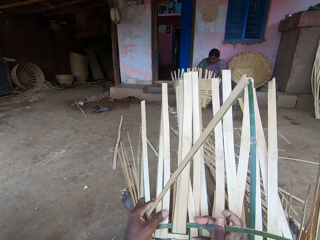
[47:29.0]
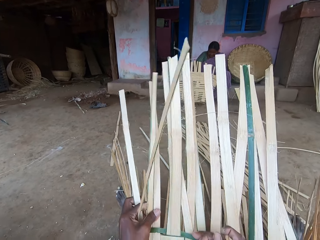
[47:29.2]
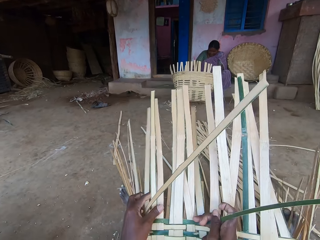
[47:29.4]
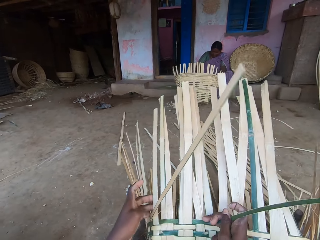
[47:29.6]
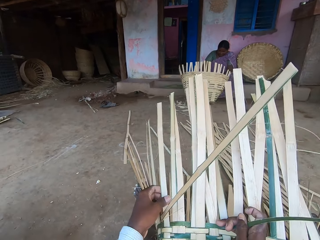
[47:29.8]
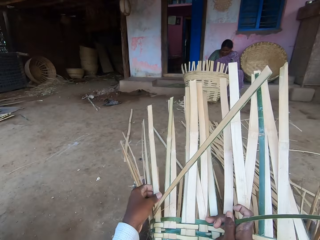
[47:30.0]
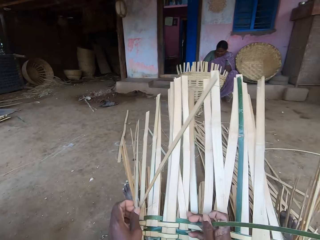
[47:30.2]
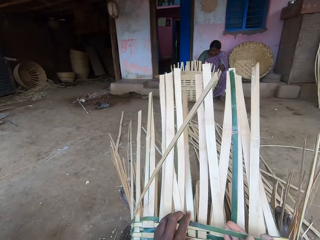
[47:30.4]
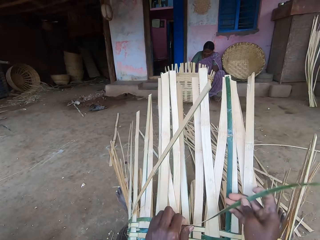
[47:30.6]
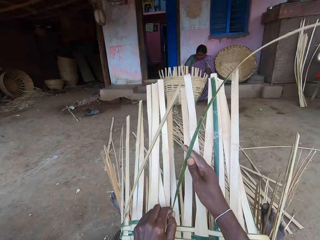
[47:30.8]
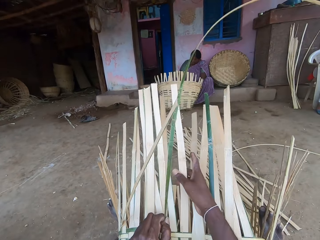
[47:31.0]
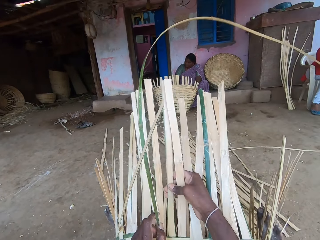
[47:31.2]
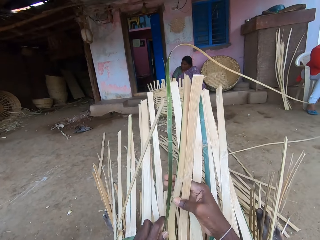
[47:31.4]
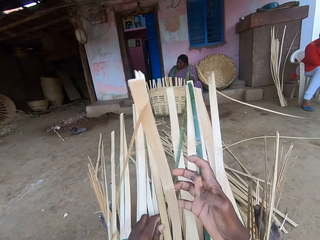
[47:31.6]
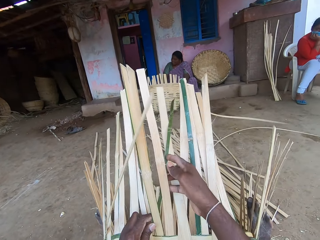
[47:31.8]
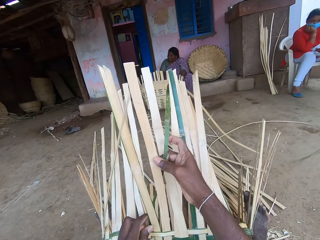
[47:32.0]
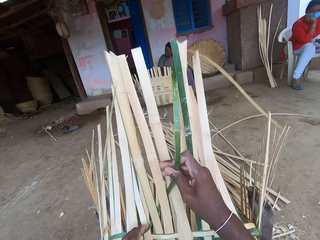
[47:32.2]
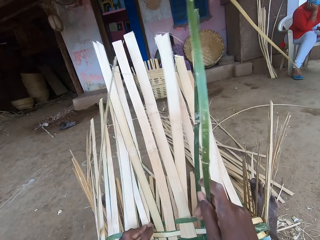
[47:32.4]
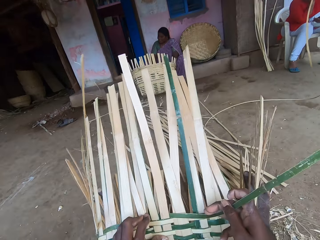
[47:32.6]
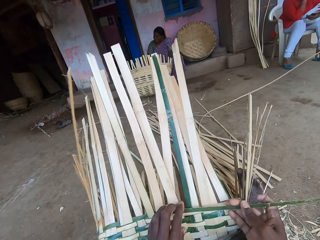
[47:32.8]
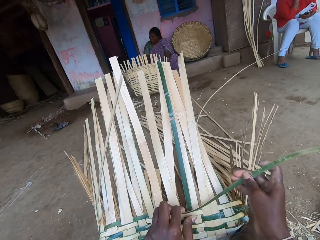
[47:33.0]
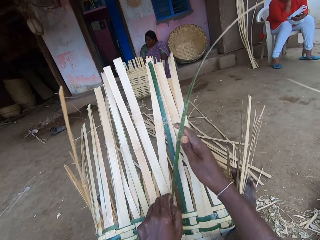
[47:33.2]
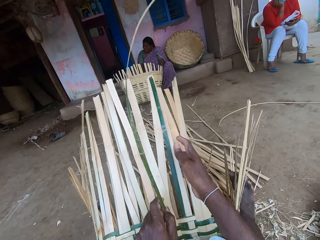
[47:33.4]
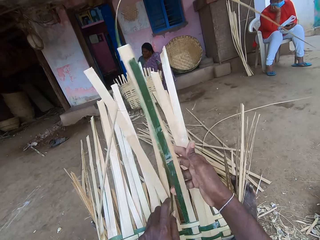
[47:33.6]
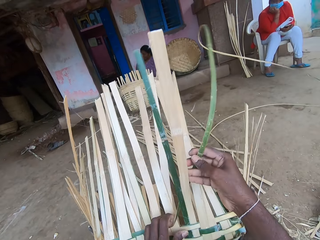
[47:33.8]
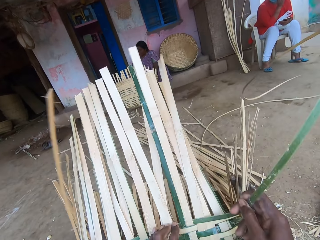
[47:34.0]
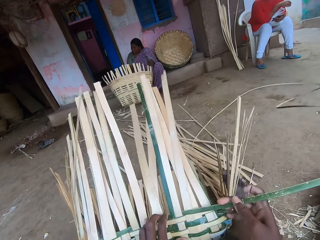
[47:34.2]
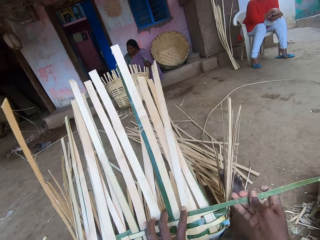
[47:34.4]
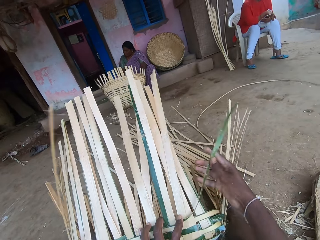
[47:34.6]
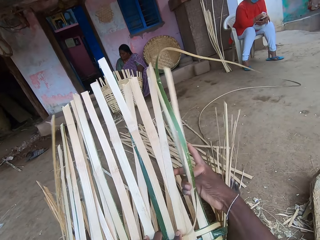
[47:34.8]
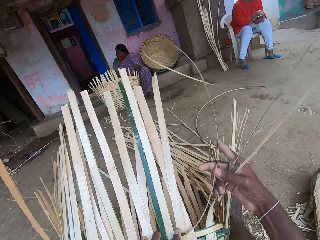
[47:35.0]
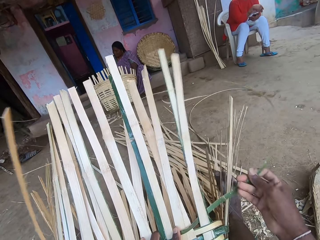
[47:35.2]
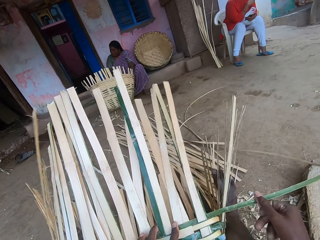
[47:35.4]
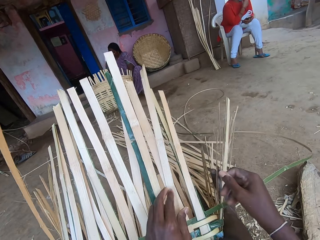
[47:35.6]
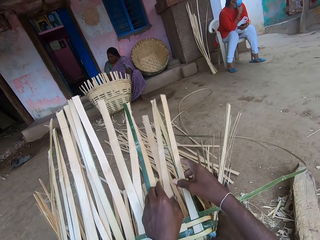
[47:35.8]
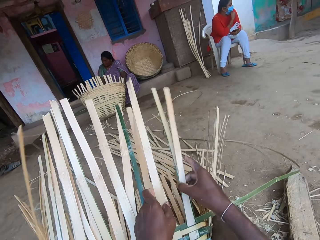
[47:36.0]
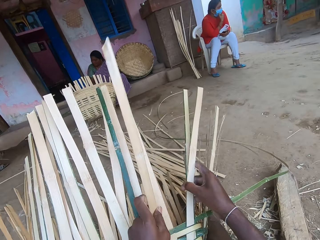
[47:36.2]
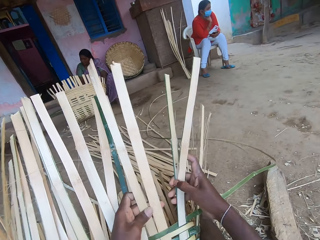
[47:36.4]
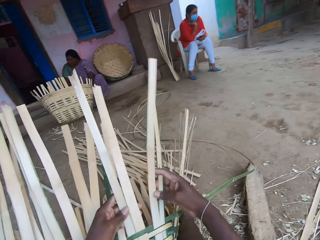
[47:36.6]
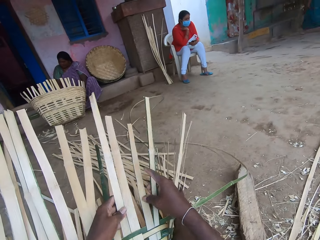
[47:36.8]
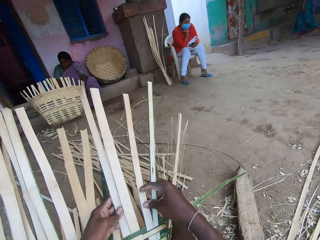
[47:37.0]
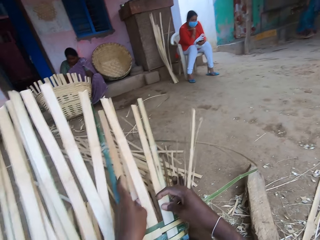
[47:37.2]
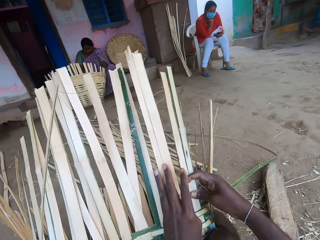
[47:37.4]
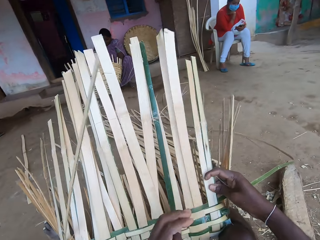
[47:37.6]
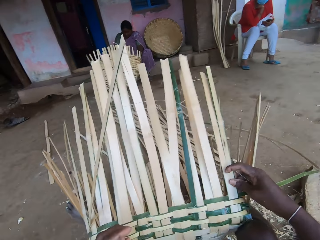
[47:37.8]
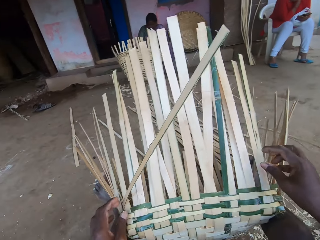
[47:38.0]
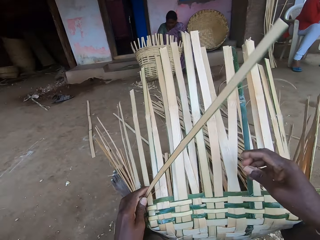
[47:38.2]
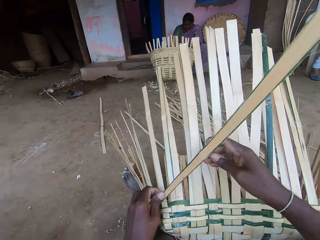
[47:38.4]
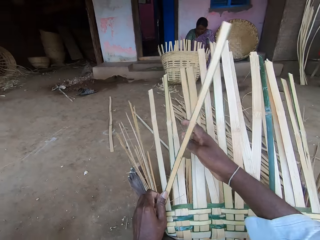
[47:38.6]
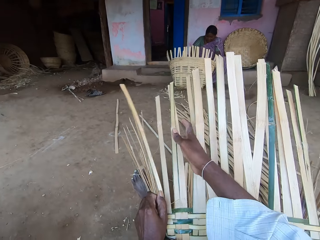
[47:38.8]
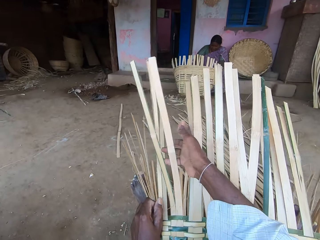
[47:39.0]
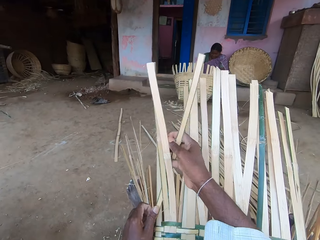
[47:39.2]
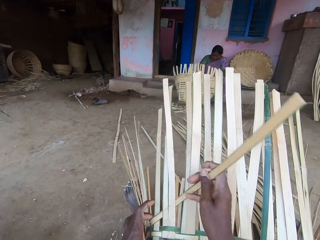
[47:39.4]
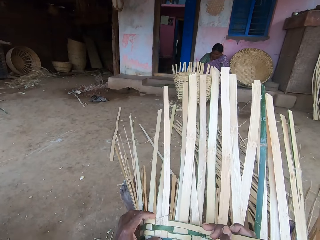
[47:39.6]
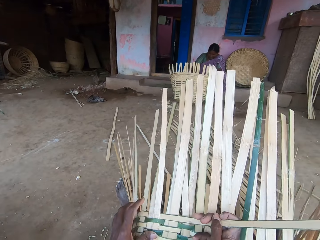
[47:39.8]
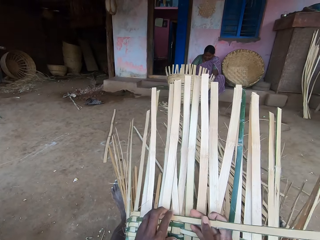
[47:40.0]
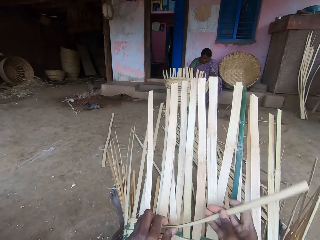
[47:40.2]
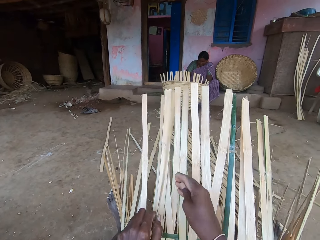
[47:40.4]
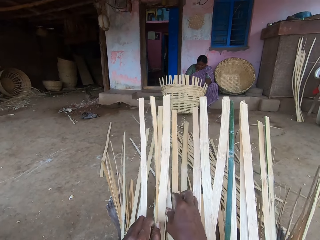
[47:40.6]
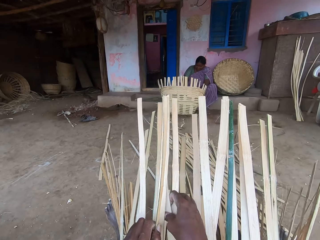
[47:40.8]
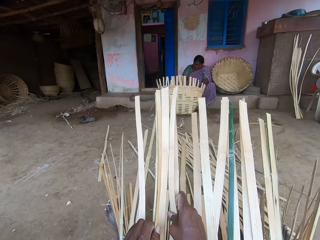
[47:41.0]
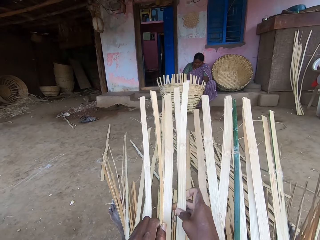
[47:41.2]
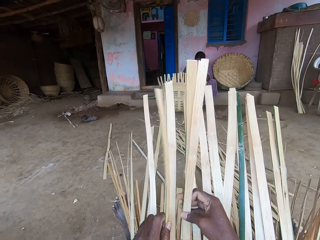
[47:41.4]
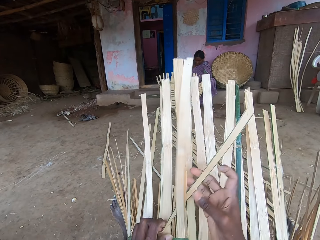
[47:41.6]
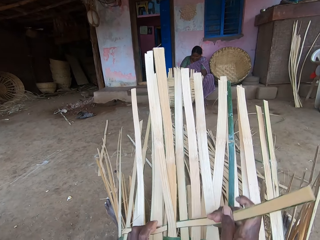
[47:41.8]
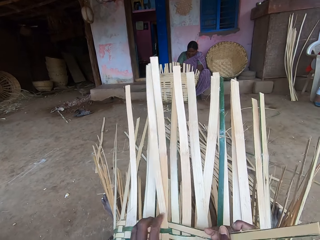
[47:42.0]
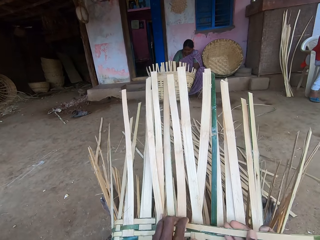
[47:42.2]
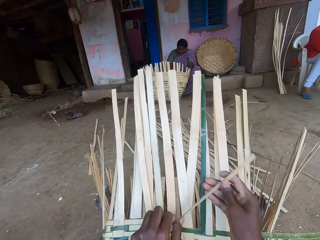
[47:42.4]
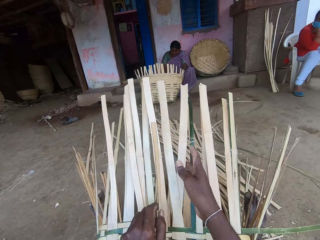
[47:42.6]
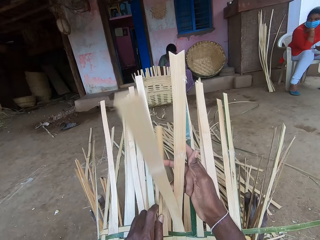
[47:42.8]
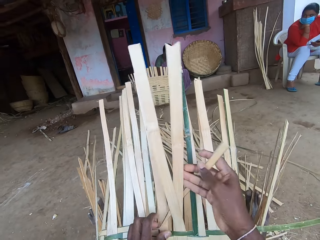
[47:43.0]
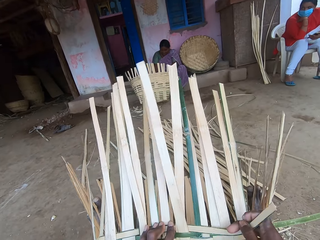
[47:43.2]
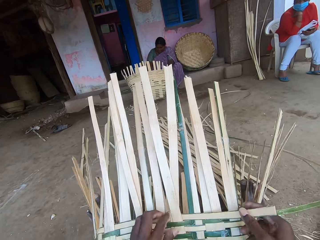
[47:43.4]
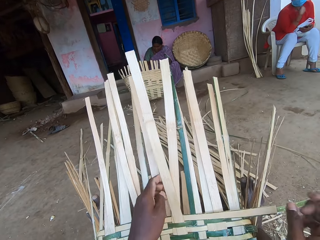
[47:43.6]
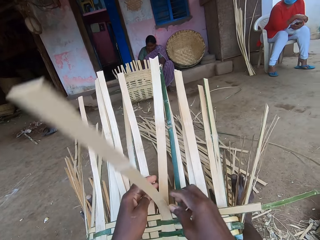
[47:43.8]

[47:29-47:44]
The woman supports her chin on her right hand. The camera wearer weaves the basket. They talk with the woman. They weave the basket again.

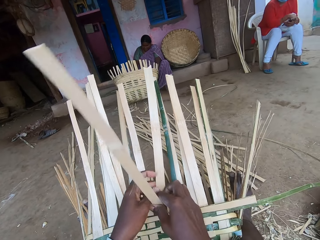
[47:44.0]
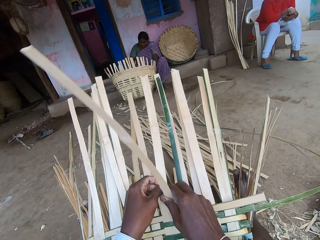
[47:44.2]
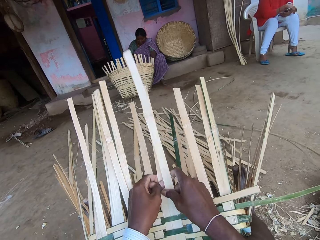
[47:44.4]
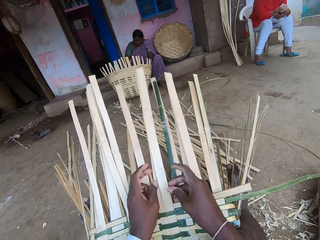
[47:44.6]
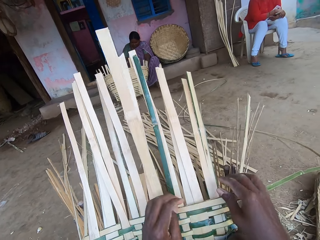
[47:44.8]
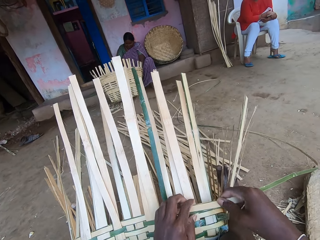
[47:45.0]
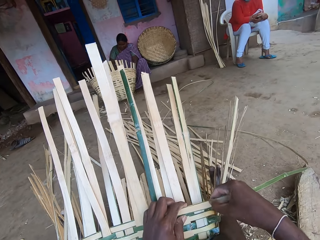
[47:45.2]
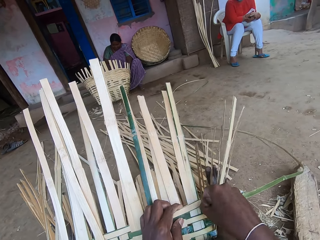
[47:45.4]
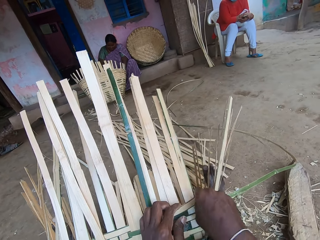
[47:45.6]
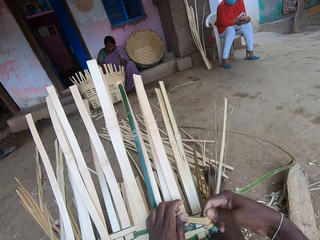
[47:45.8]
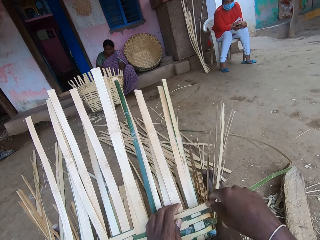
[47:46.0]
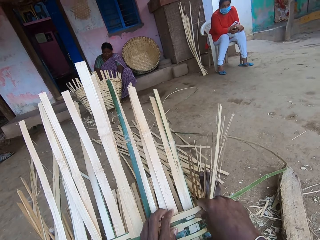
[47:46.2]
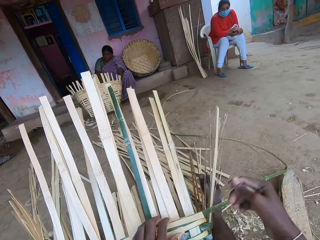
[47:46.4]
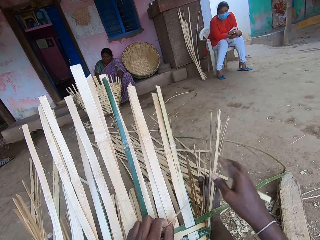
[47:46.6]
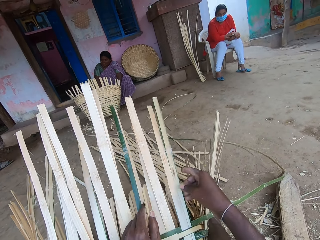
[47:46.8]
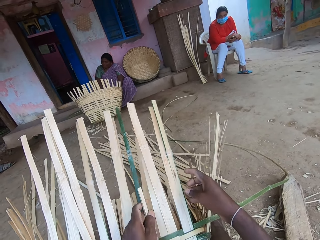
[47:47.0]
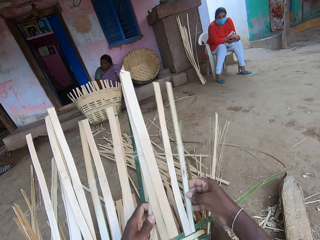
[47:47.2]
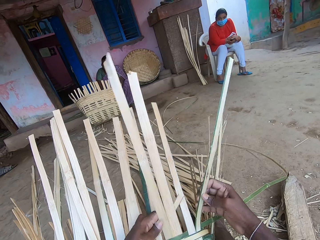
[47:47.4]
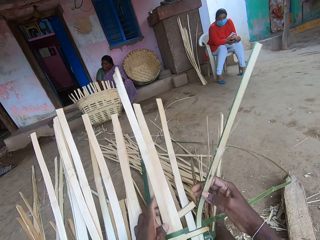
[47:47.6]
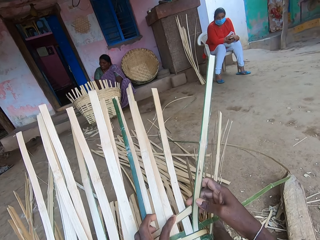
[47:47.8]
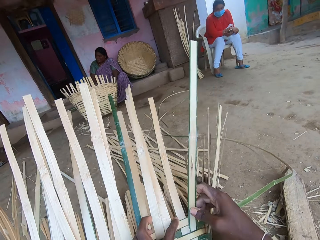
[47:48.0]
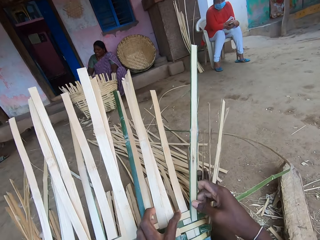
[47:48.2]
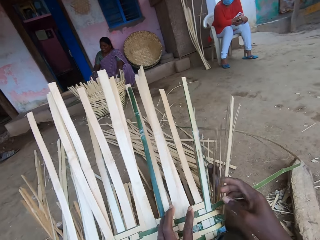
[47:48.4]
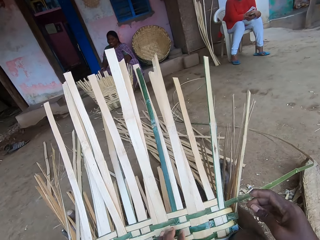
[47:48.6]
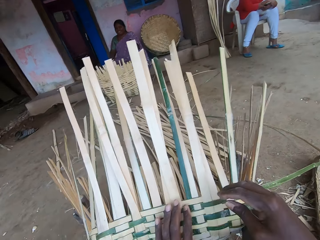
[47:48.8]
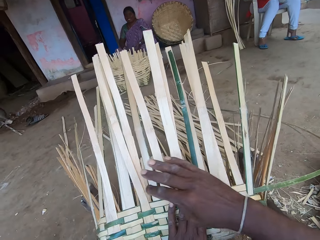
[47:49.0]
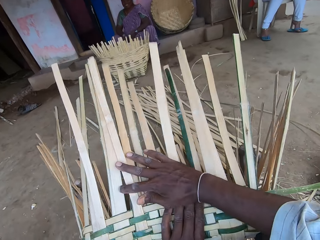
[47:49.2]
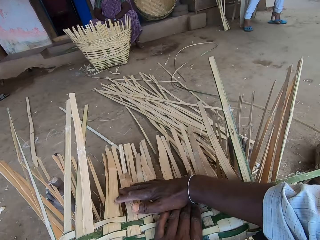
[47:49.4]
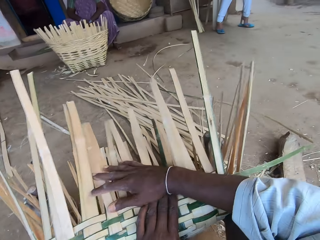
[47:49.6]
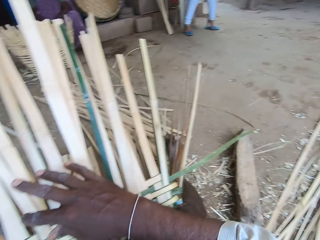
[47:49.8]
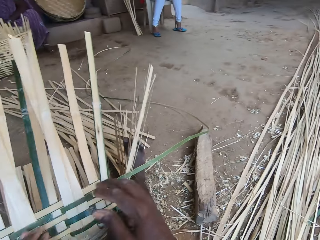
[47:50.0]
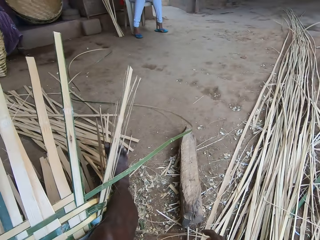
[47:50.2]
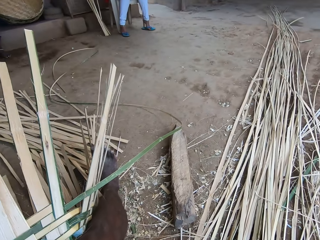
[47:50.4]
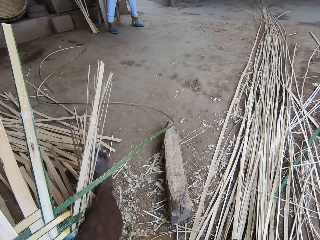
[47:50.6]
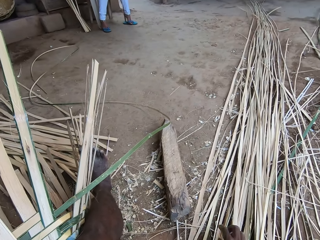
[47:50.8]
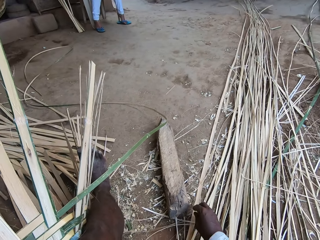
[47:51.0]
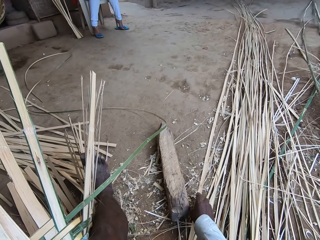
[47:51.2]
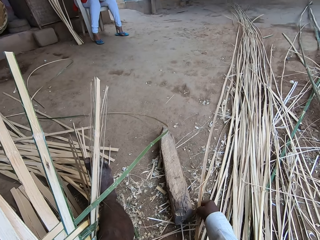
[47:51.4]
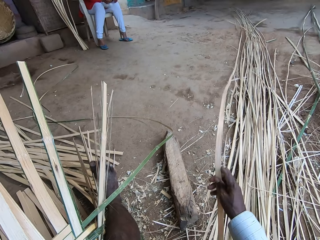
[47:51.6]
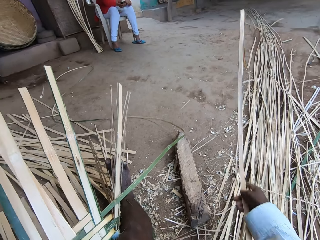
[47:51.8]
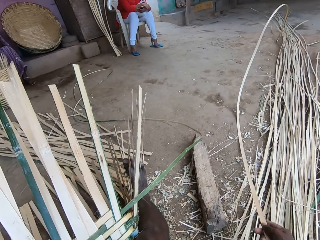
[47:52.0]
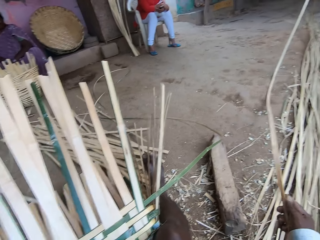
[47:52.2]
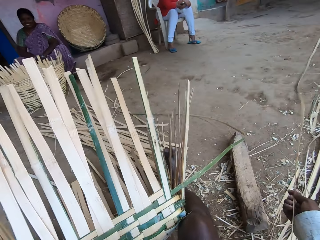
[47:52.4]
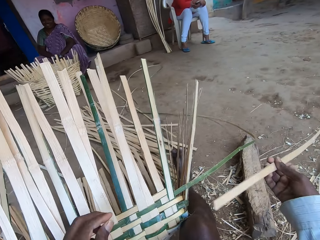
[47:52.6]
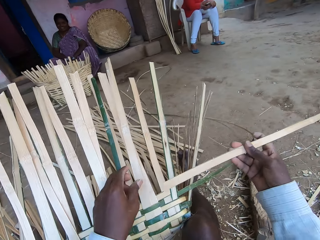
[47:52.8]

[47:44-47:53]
The camera wearer breaks a reed. He talks with a person. He picks up a bamboo strip off the ground with his right hand.
